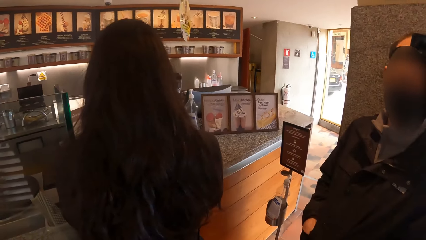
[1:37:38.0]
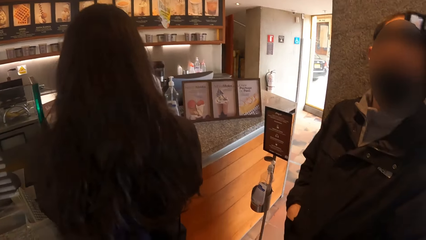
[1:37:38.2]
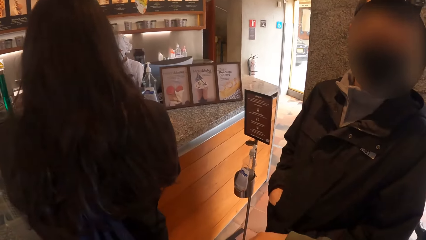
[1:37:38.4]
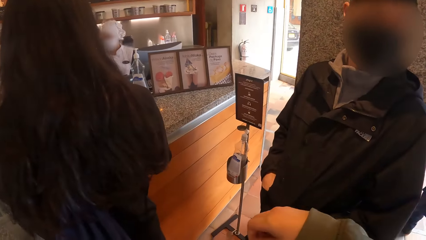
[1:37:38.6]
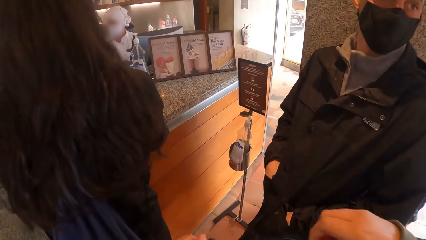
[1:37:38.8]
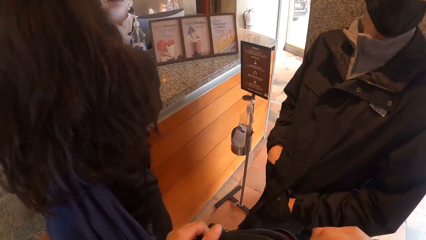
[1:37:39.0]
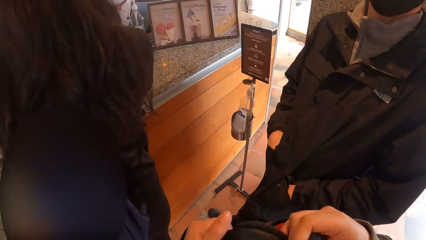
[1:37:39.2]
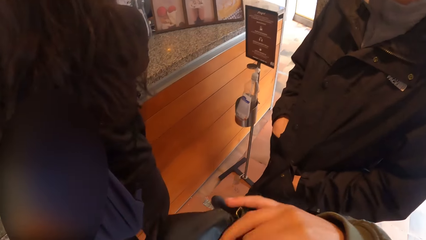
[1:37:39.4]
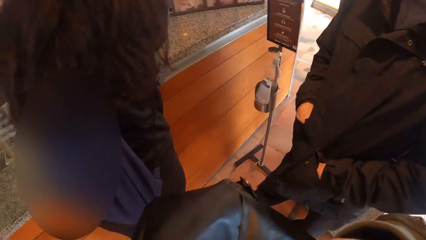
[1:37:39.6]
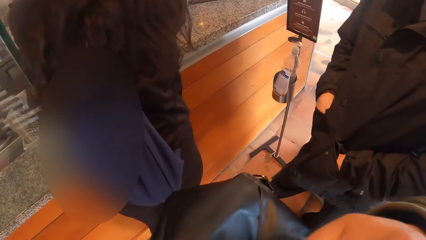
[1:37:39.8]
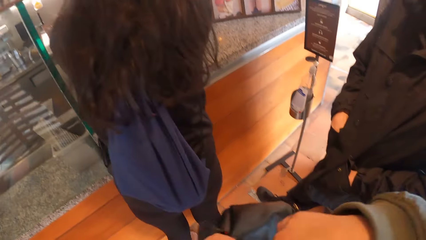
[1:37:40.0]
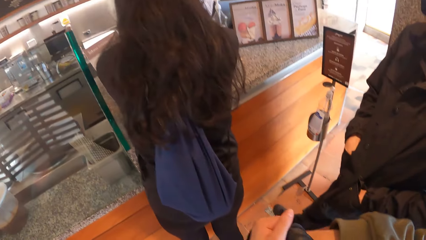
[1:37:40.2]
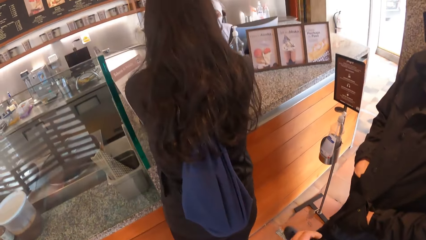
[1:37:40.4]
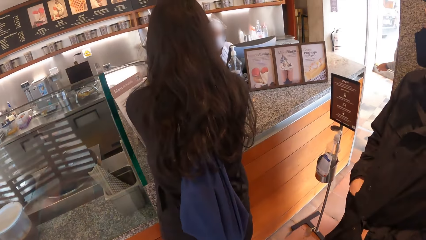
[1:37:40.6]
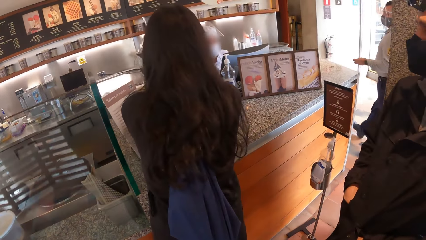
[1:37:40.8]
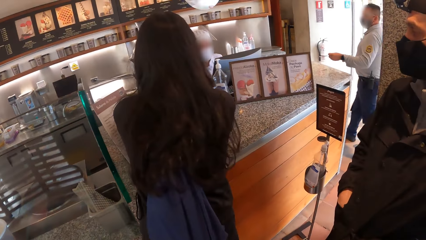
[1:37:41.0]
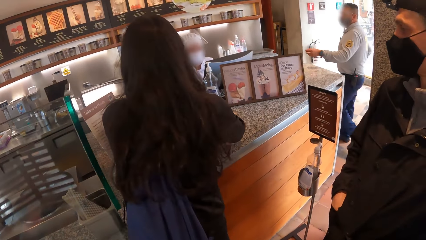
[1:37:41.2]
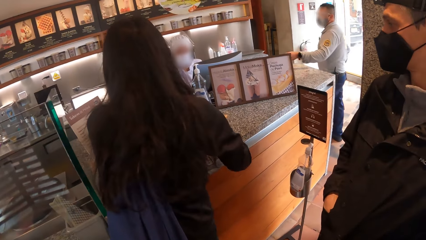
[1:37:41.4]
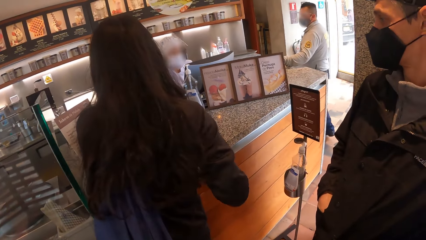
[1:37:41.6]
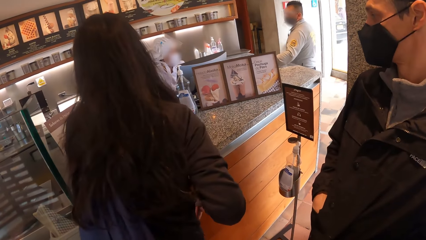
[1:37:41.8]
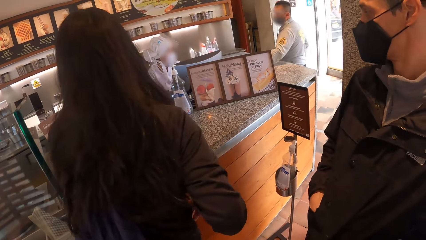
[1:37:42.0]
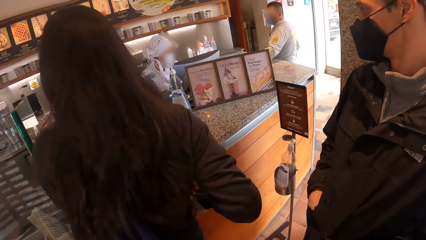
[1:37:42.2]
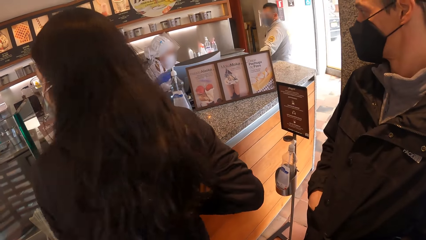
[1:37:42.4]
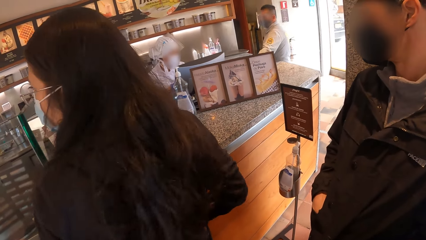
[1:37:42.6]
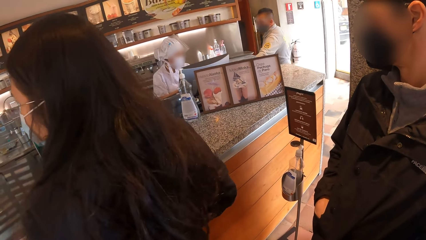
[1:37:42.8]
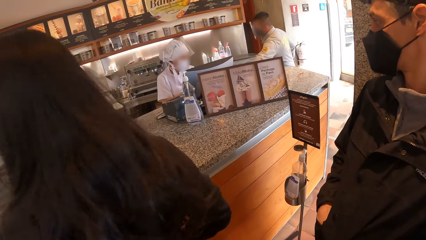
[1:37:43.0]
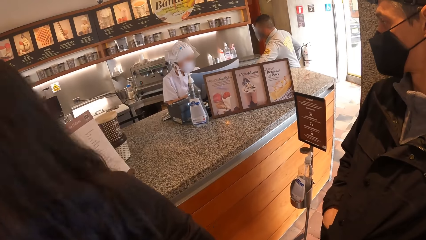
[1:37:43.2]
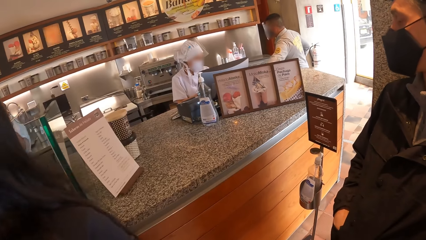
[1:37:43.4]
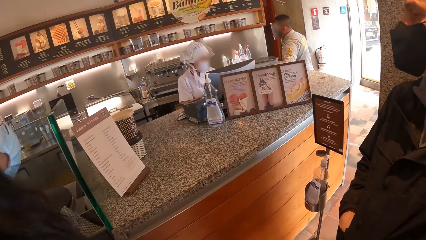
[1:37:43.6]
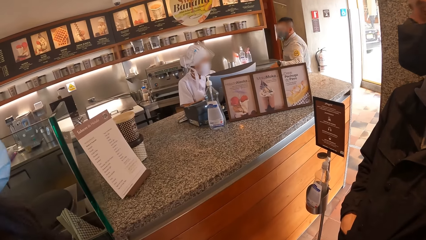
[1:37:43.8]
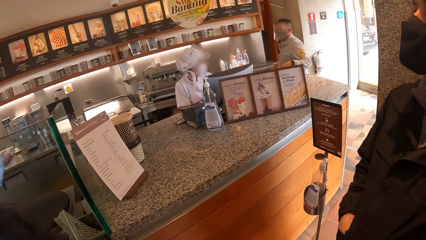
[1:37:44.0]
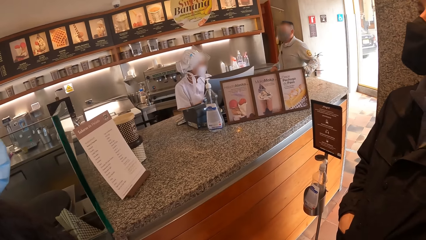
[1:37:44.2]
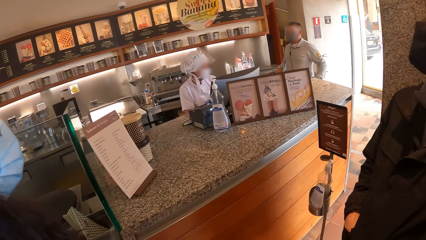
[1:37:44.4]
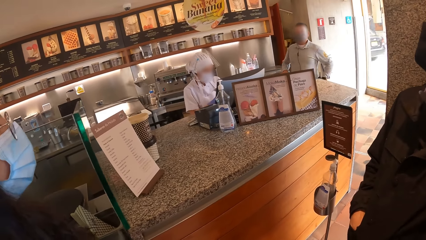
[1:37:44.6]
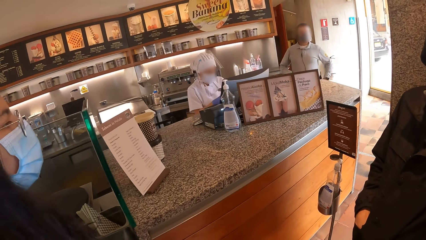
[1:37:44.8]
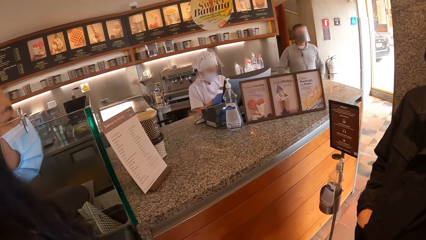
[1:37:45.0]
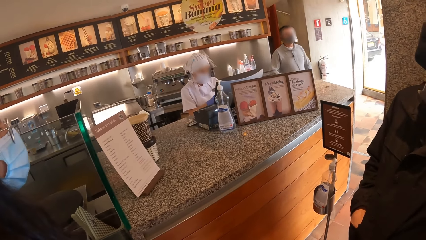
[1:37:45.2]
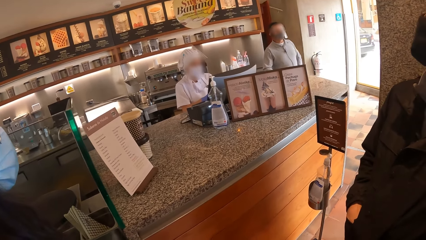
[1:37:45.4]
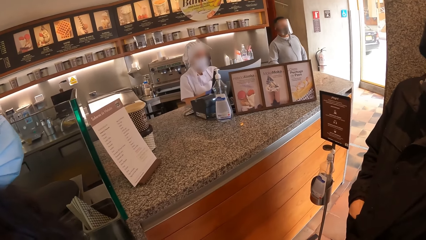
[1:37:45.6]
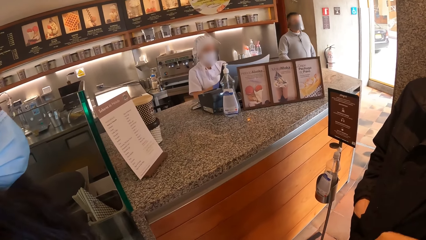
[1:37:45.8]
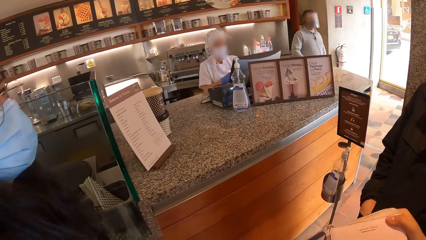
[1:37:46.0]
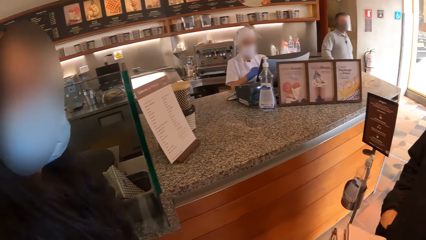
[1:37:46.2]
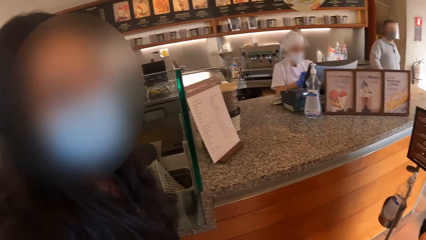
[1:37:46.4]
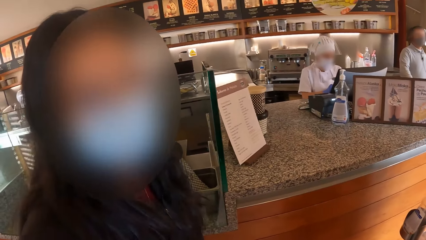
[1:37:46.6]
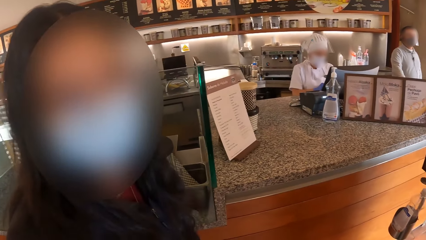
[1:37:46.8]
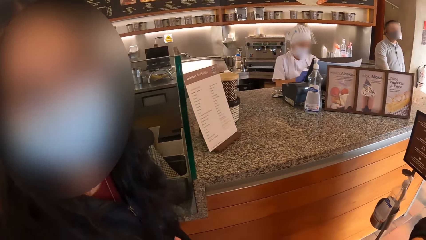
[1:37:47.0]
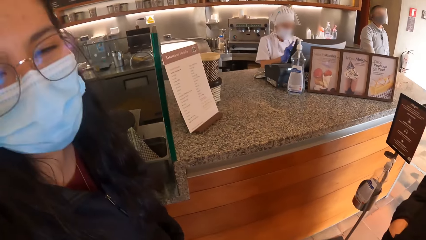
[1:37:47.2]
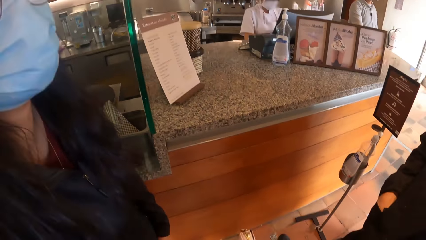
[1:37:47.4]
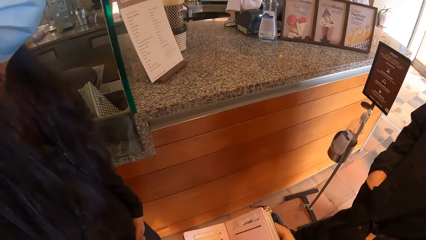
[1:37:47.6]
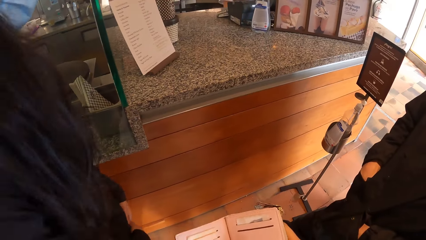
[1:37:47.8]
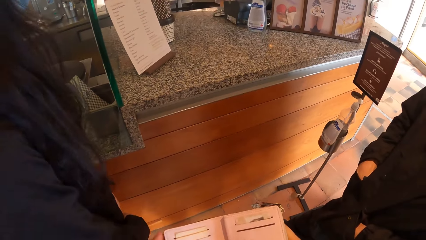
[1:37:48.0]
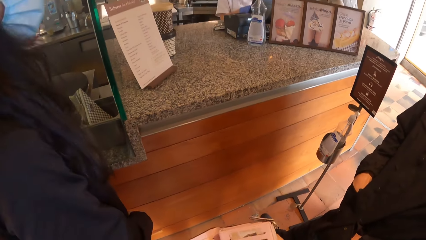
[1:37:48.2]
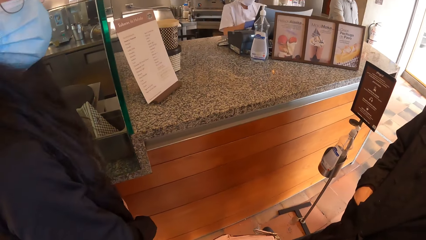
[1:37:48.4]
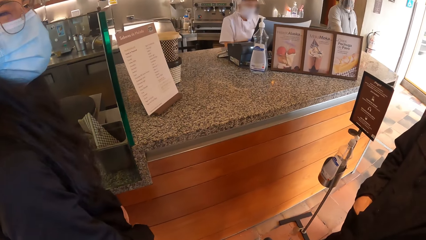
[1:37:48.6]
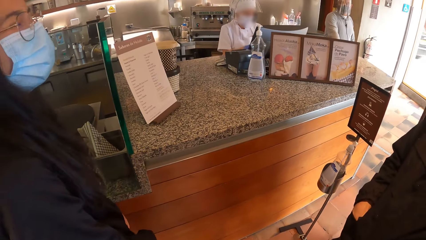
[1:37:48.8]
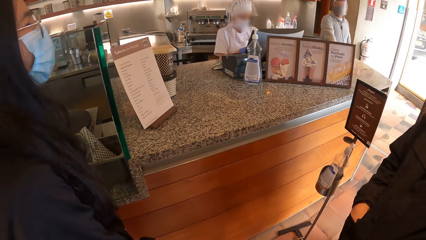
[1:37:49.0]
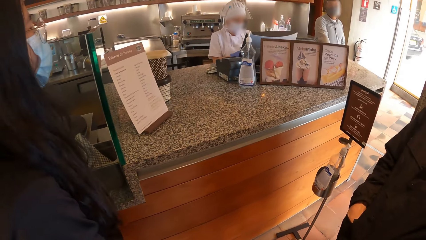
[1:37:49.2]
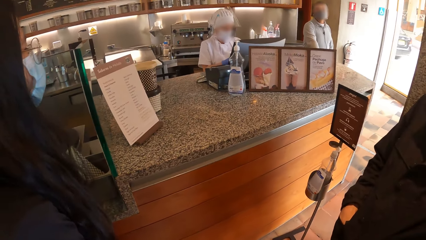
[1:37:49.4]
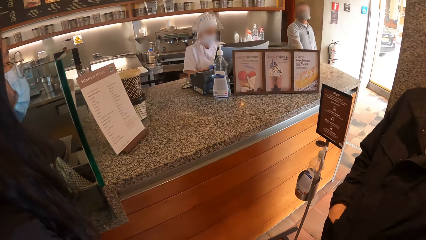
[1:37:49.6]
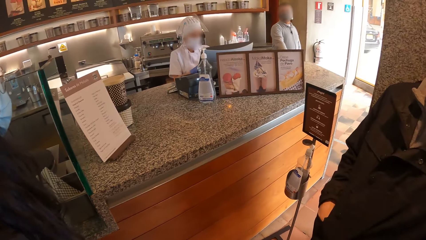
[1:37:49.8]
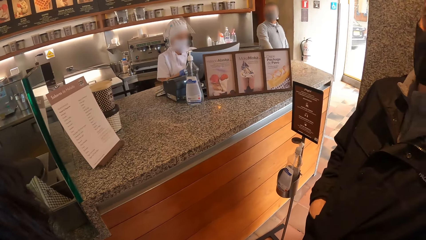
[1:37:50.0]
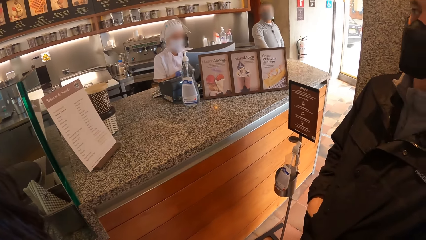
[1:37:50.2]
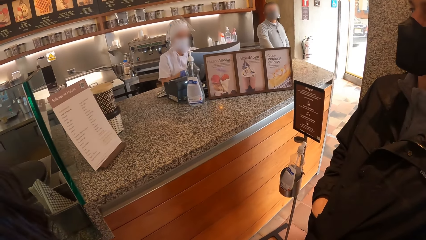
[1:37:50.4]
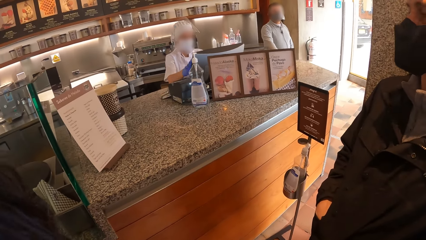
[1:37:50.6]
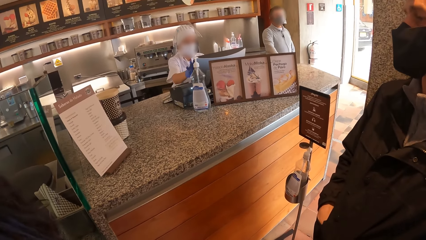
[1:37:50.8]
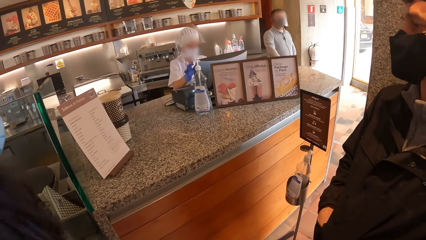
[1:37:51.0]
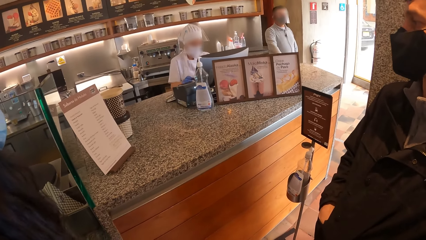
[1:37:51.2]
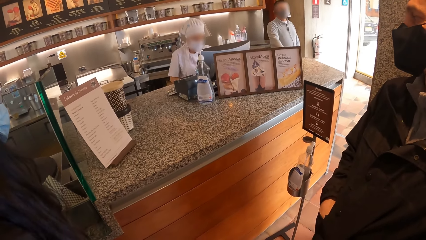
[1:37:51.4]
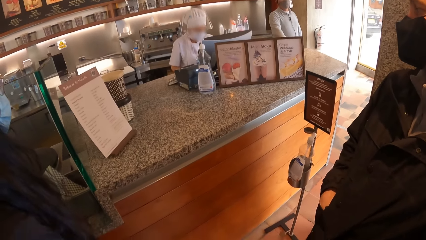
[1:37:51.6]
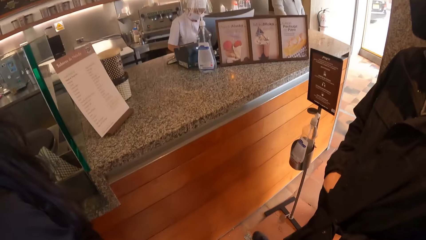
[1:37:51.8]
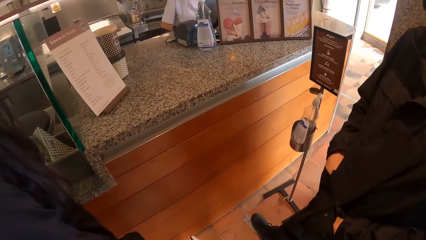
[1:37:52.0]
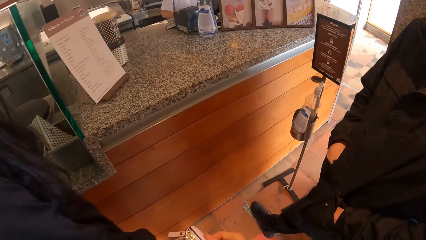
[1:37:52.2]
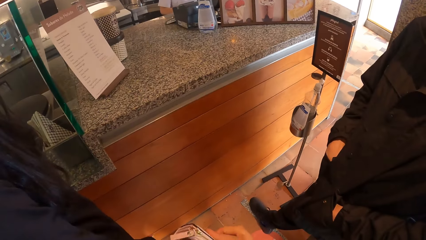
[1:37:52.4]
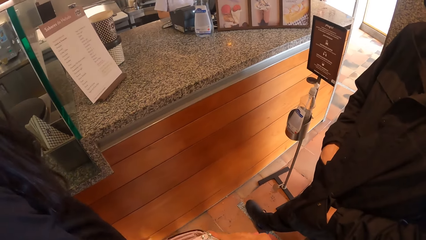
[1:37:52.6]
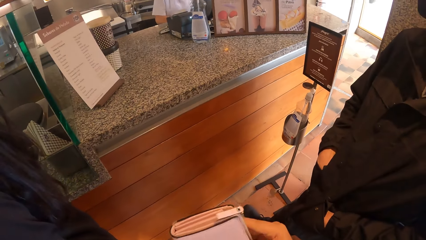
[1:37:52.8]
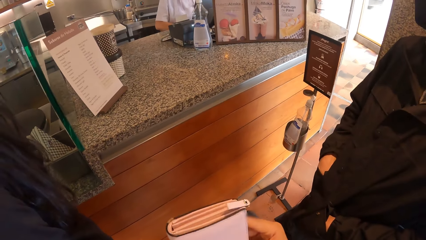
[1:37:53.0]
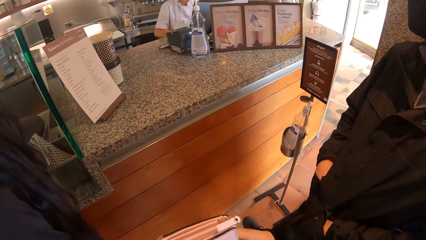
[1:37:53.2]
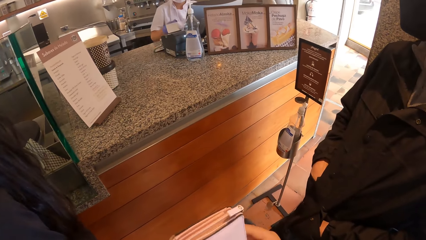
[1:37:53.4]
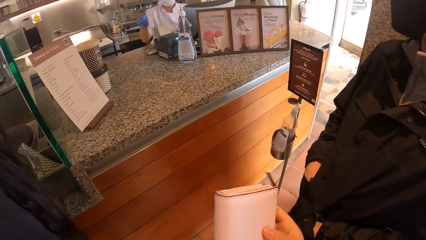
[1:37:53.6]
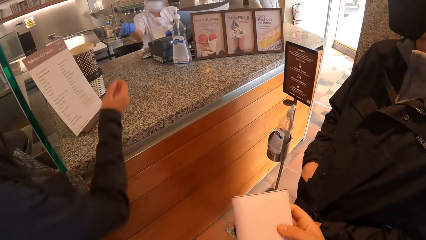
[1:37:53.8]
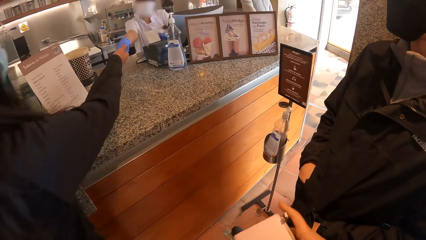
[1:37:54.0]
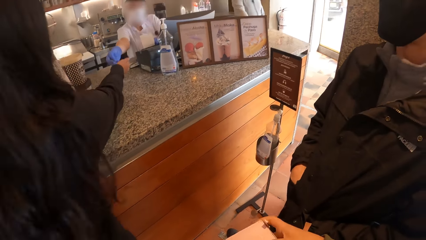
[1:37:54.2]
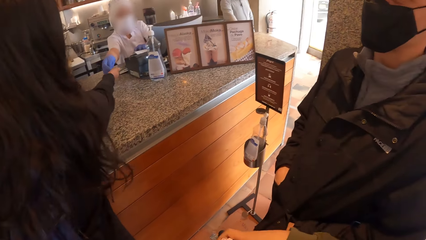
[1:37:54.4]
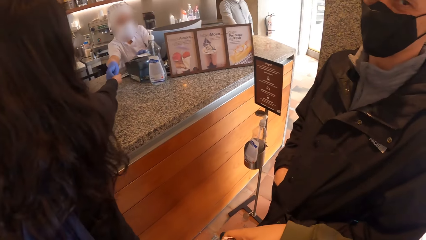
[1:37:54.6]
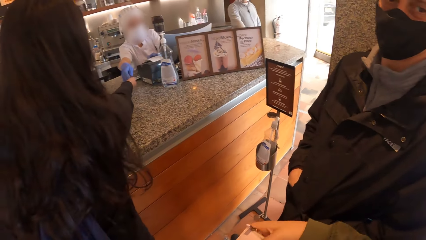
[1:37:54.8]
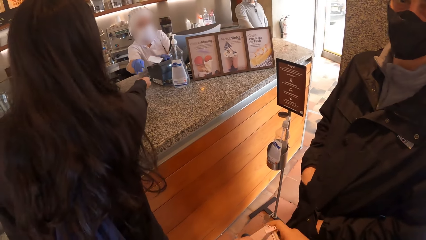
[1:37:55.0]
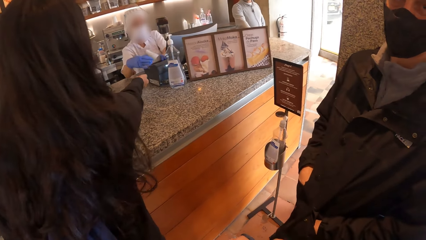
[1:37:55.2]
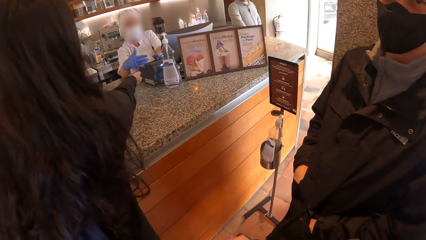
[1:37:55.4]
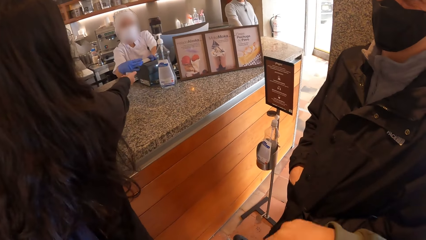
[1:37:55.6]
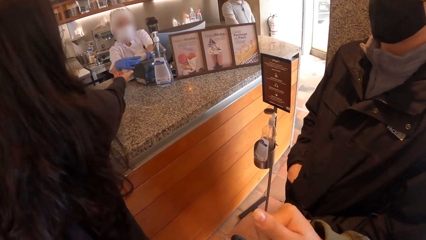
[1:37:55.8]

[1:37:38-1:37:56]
The camera wearer opens a bag with both hands. They check in the bag. The waiter interacts with another man. The woman interacts with the camera wearer. The camera wearer holds a purse with both hands. They look around. The waiter operates a computer with both hands. The woman stretches her right hand towards the waiter.
